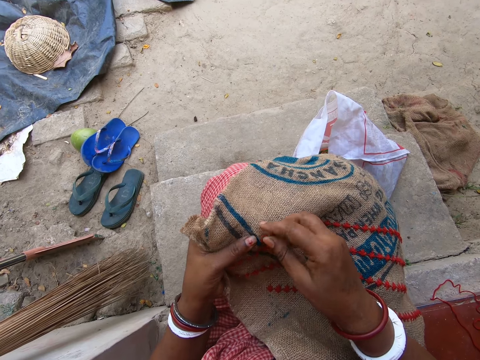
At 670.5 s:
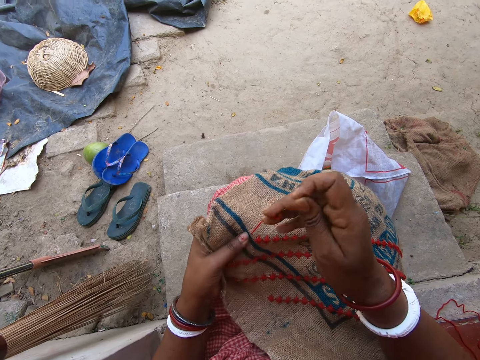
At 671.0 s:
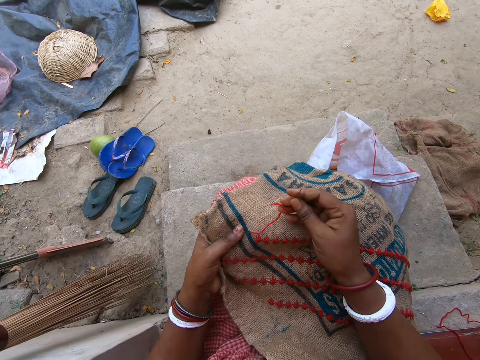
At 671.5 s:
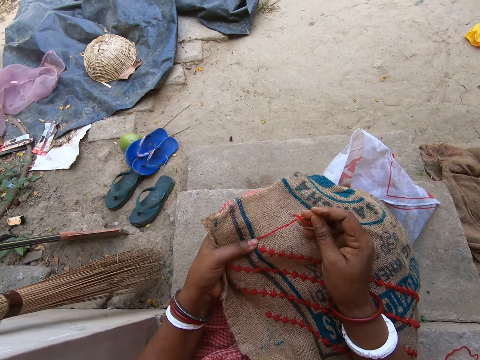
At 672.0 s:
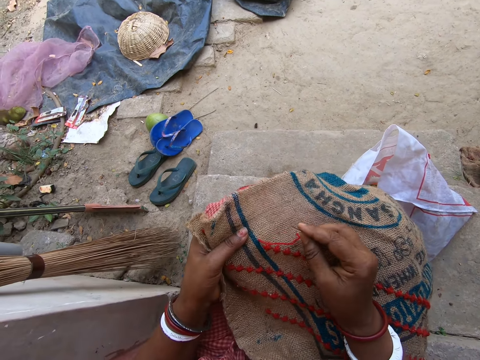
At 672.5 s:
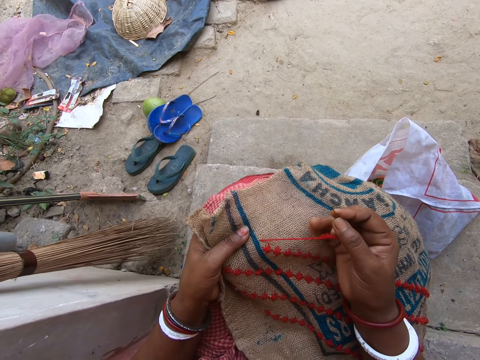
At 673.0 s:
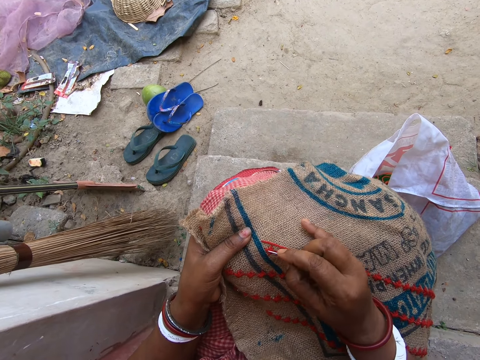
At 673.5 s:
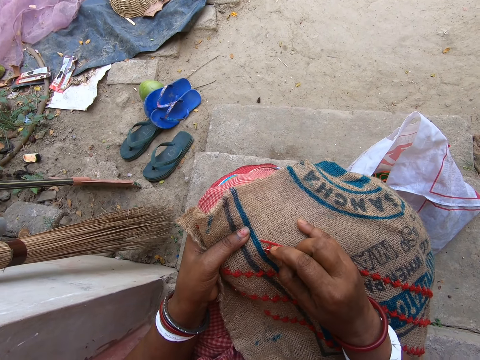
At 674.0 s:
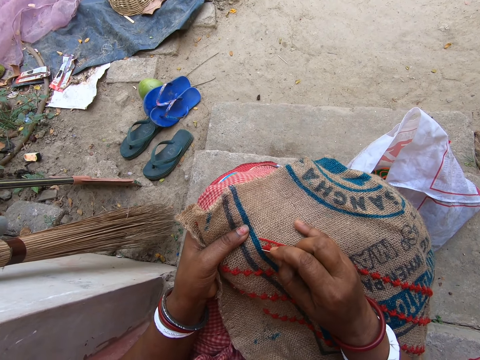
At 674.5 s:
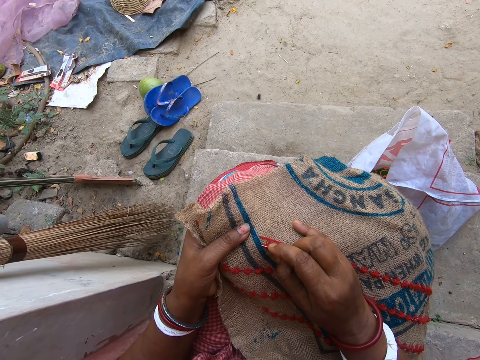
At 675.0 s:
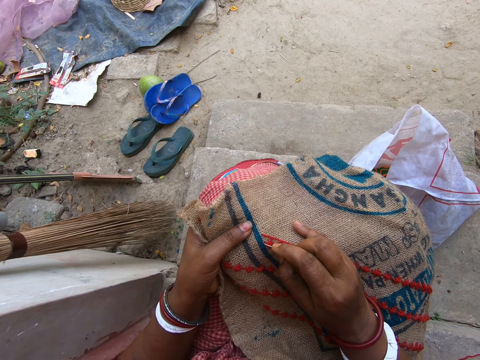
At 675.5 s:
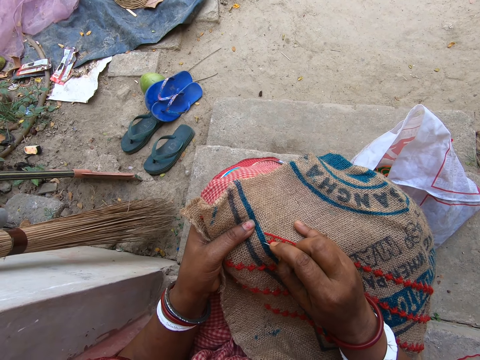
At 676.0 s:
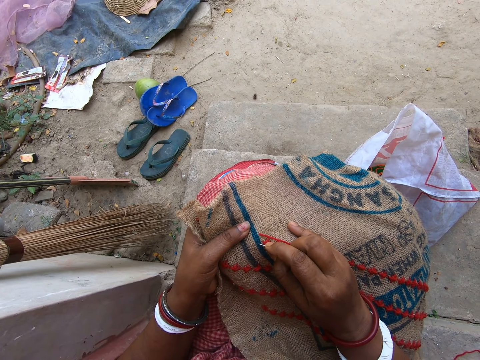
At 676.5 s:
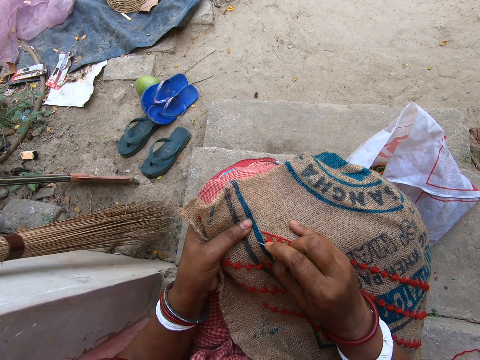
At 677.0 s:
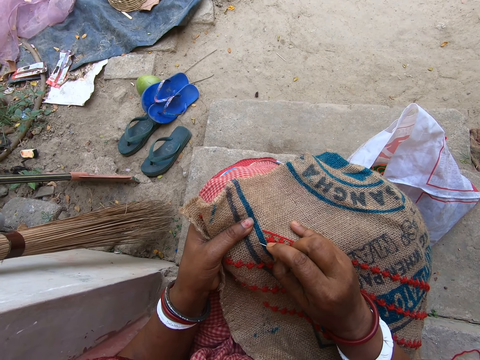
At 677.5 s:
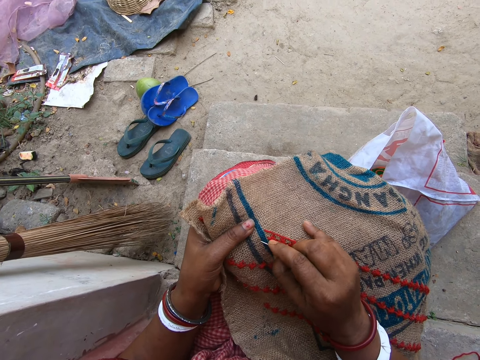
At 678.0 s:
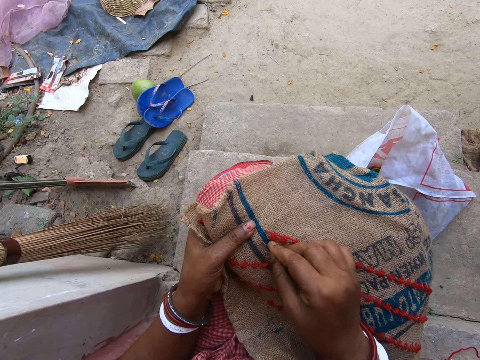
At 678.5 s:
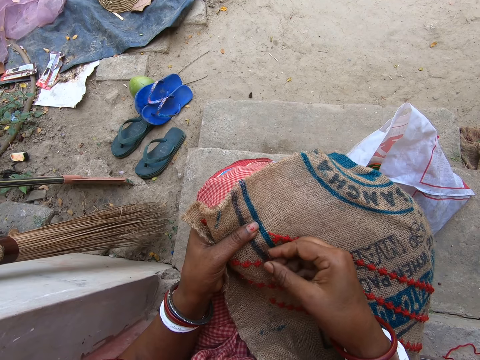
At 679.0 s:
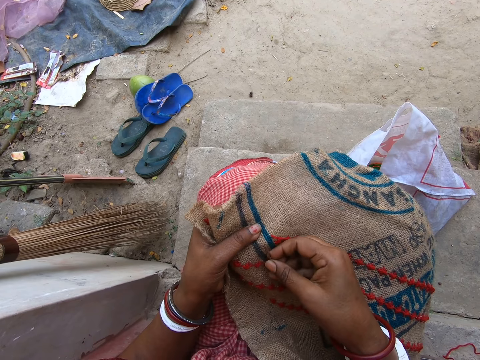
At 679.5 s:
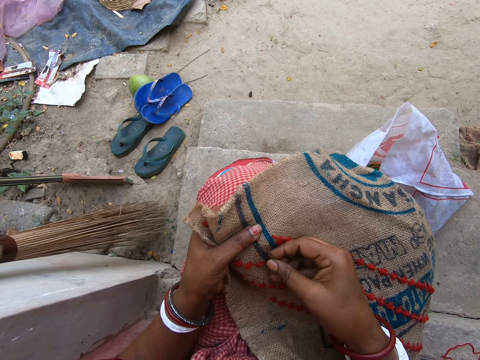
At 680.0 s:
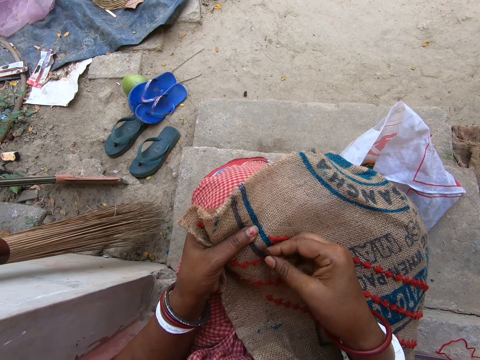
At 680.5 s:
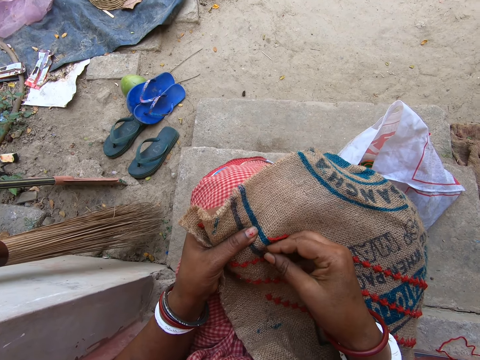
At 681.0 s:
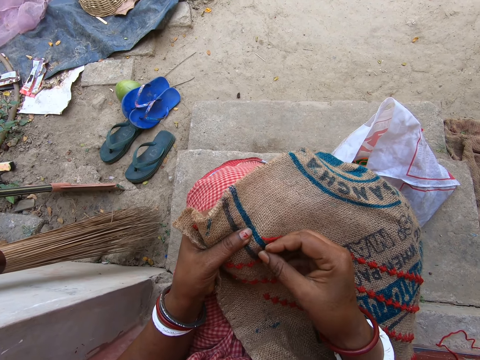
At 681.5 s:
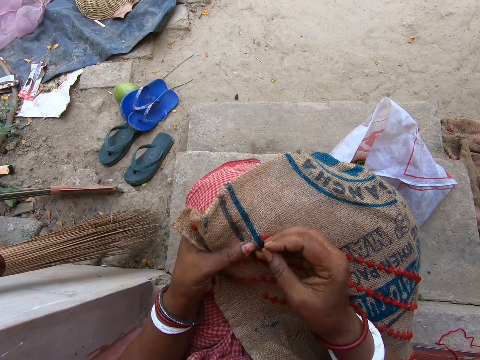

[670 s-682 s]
The camera wearer pulls the needle from the jute sack on her laps with her right hand. She inserts the needle in her right hand in the jute sack on her laps.

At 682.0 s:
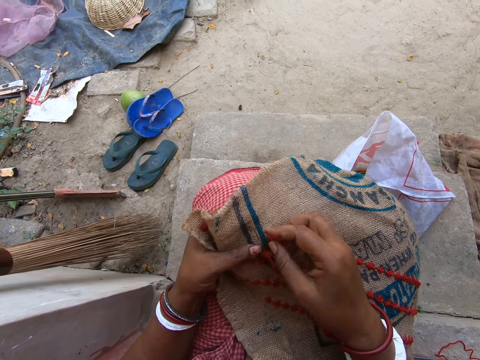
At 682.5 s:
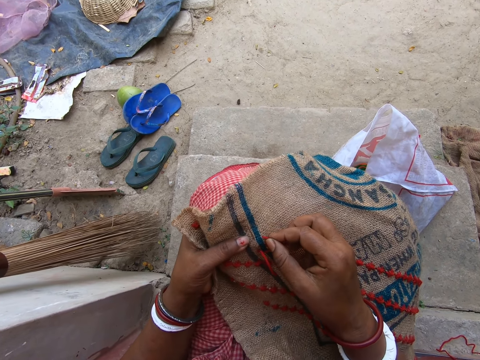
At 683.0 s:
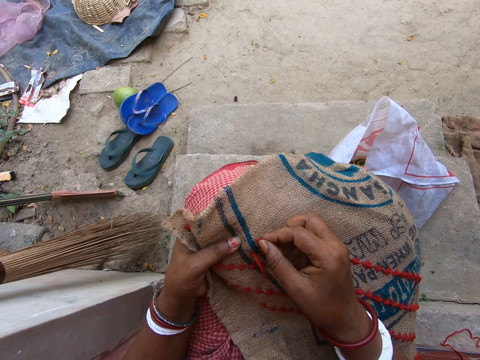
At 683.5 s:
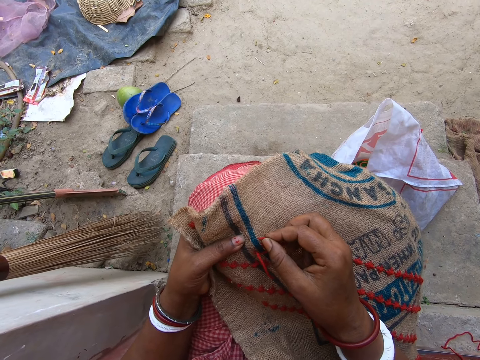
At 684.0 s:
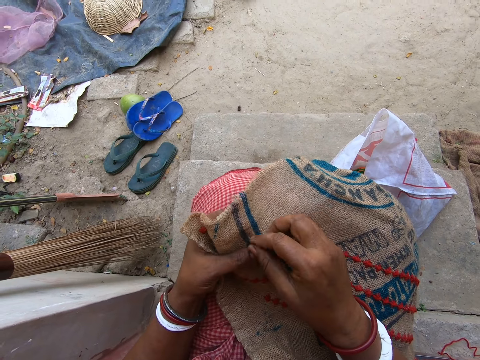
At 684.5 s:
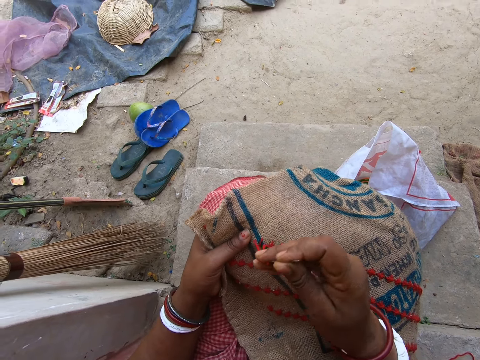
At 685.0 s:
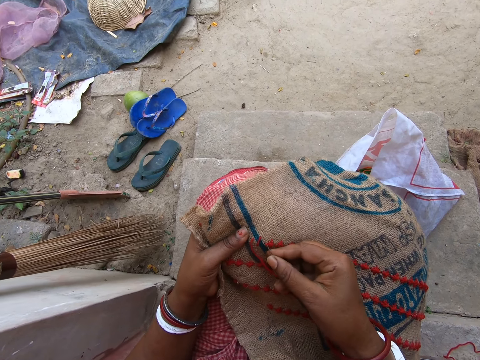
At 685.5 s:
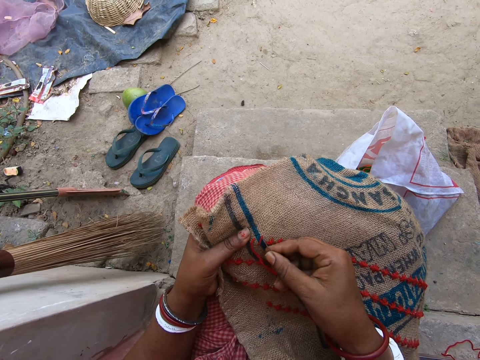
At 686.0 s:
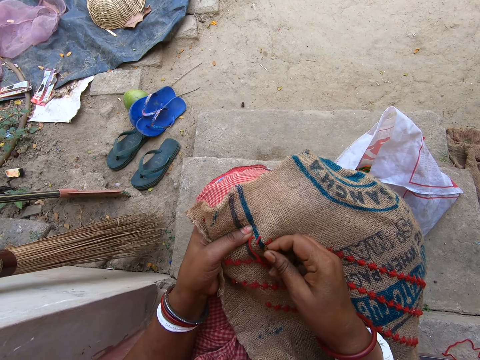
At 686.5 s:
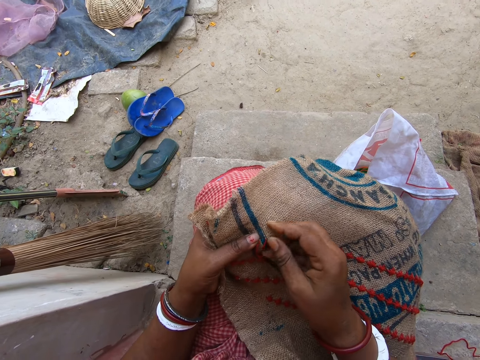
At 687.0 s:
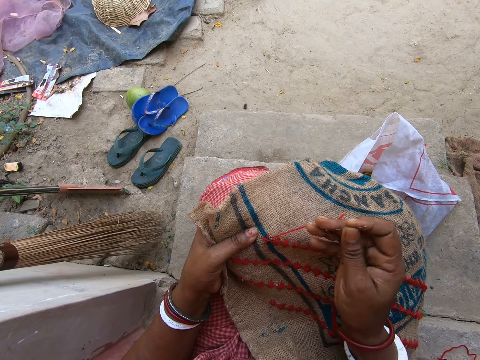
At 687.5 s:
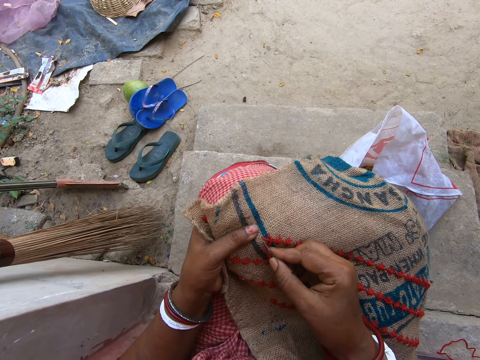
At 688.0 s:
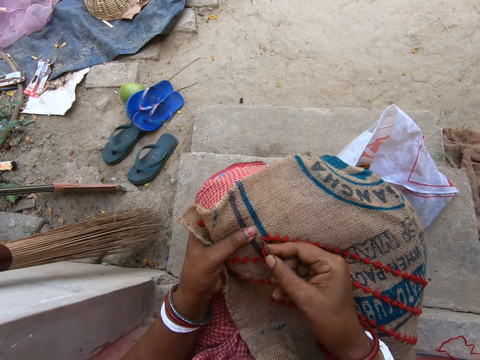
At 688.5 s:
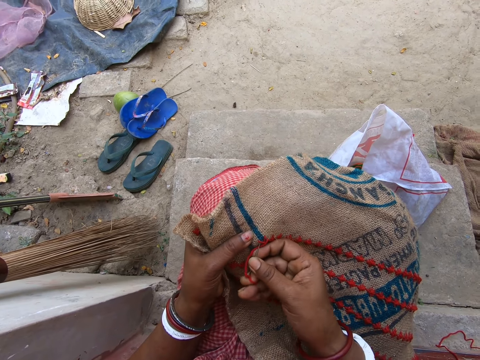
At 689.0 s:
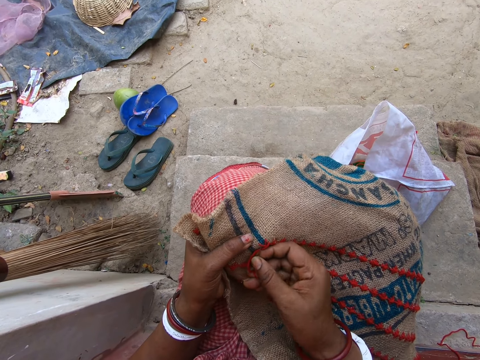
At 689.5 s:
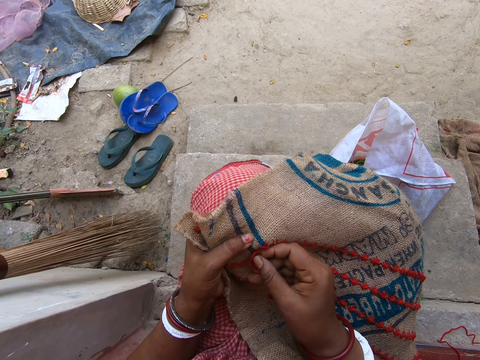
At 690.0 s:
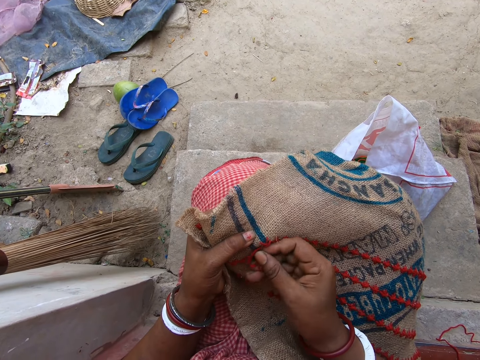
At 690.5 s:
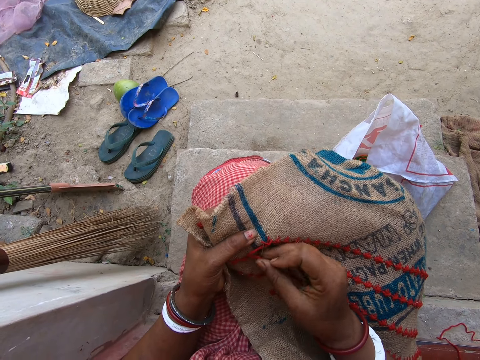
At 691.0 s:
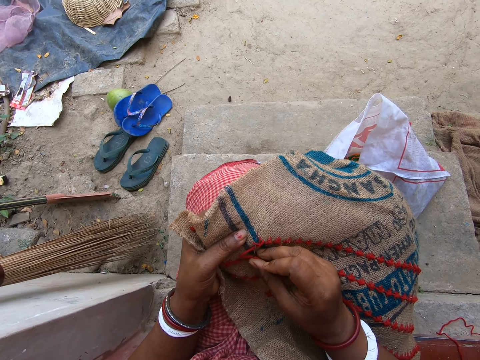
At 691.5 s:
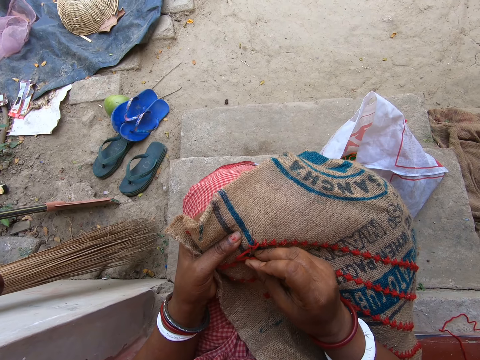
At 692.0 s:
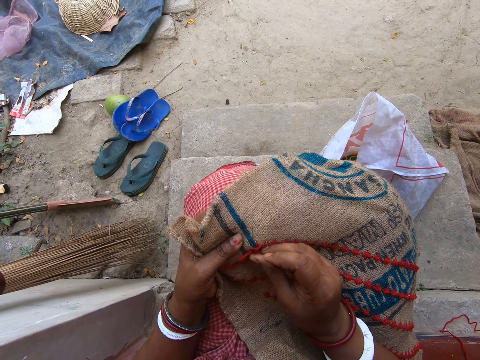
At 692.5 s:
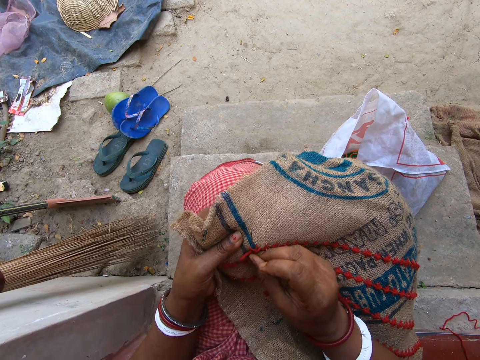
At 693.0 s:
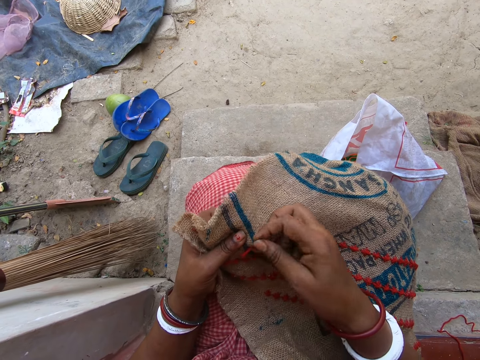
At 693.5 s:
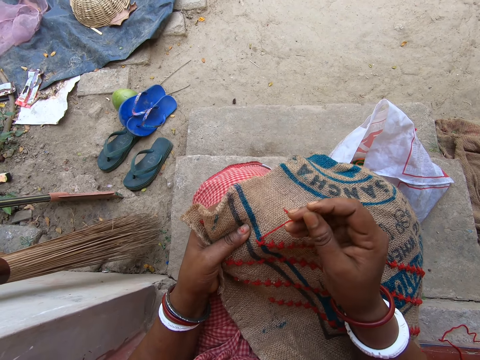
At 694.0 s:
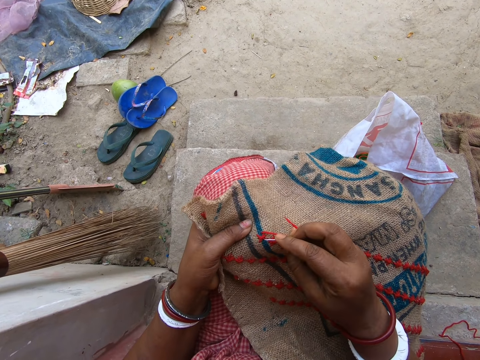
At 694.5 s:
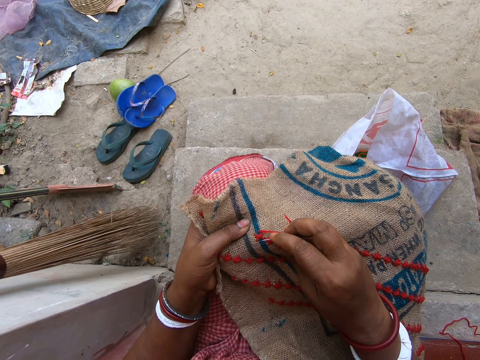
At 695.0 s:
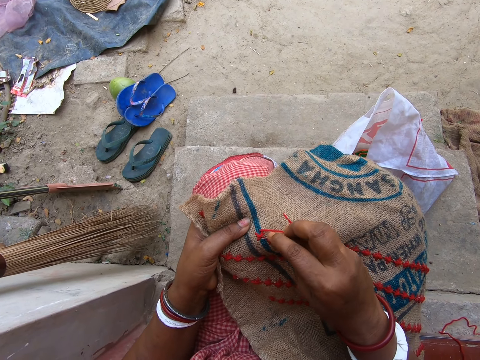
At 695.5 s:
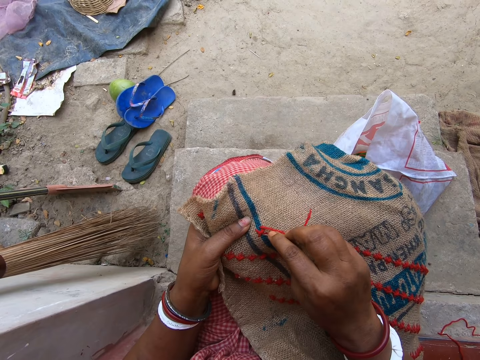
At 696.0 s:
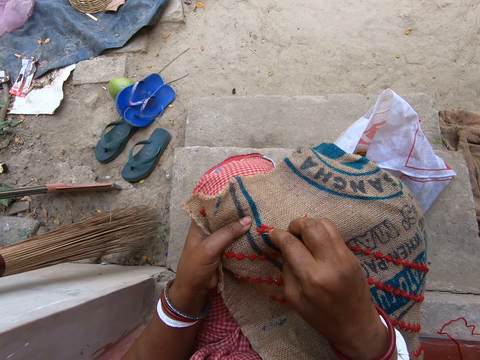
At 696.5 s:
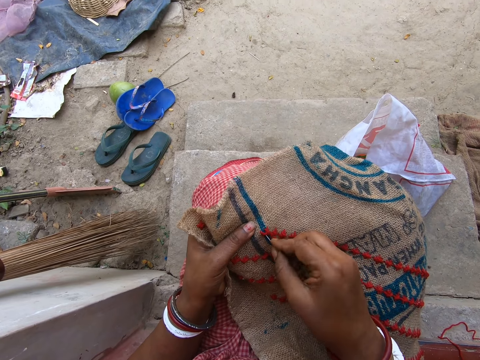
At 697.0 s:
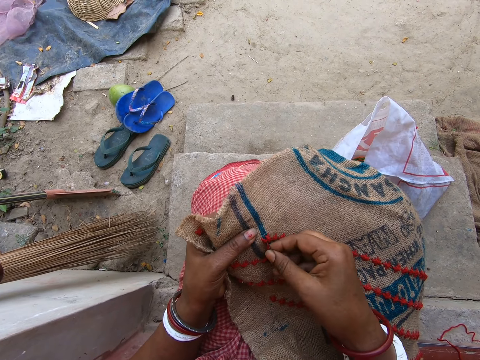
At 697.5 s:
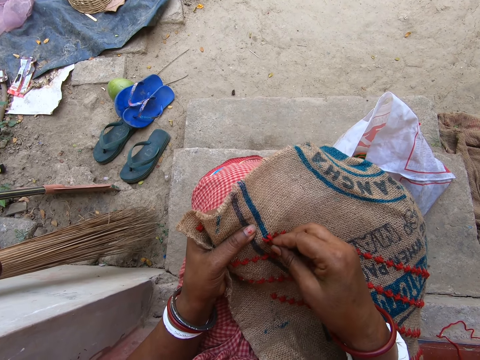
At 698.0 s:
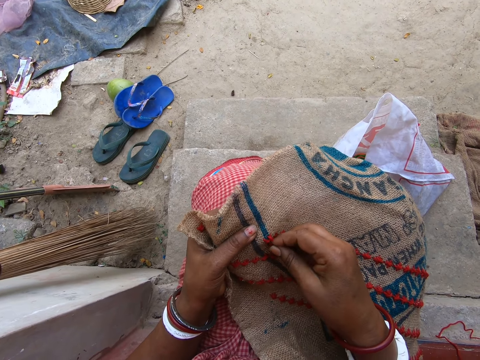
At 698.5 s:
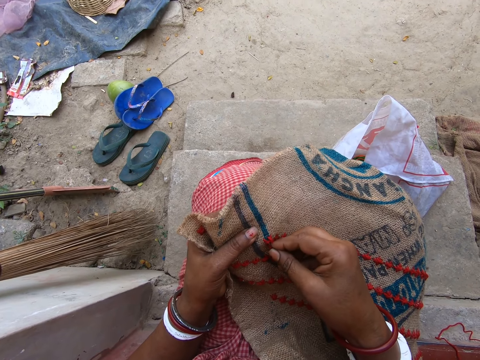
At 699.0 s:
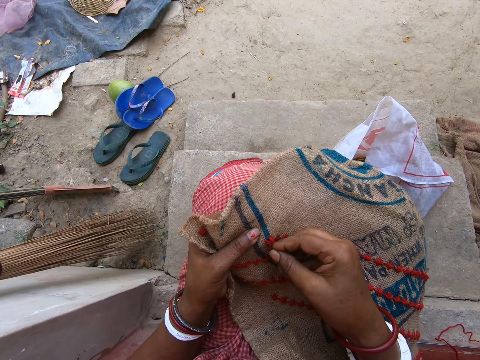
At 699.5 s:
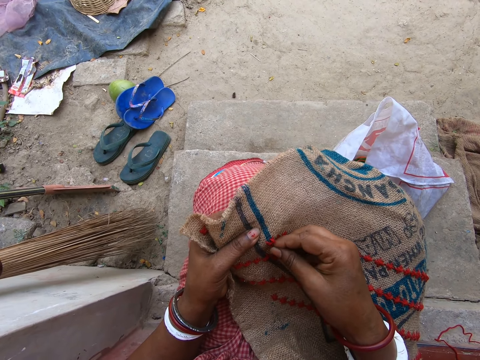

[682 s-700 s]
The camera wearer pulls the needle from the jute sack on her laps with her right hand. She inserts the needle in her right hand in the jute sack on her laps. She pulls the needle from the jute sack on her laps with her right hand. She inserts the needle in her right hand in the jute sack on her laps. She pulls the needle from the jute sack on her laps with her right hand. She inserts the needle in her right hand in the jute sack on her laps.
